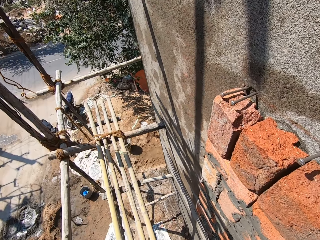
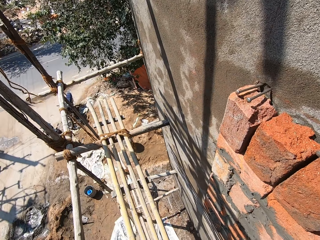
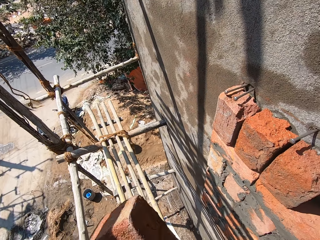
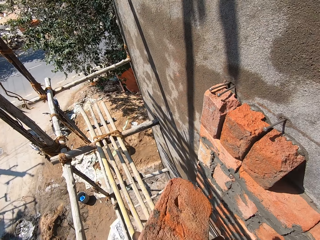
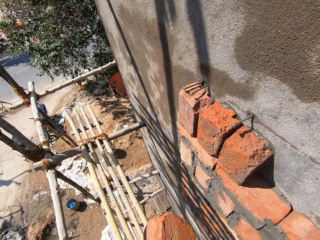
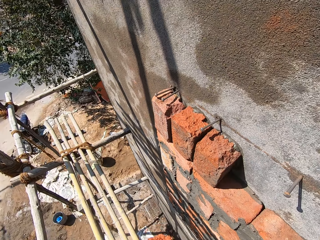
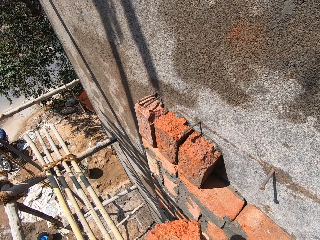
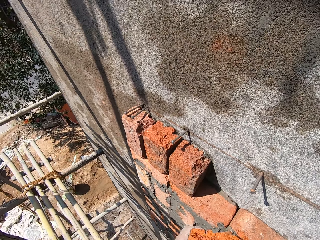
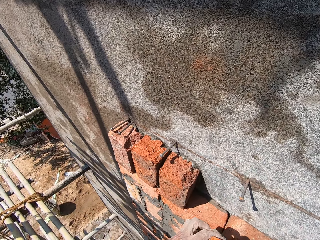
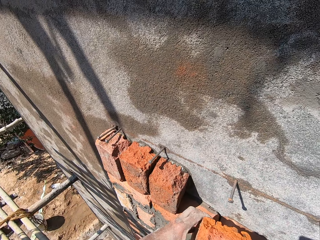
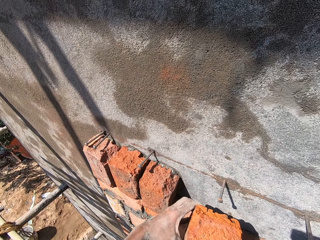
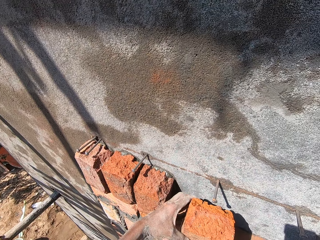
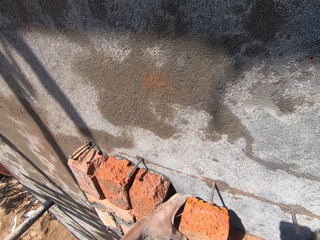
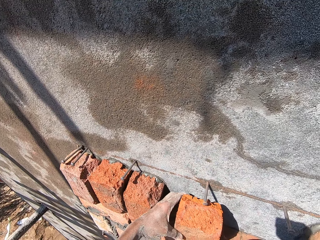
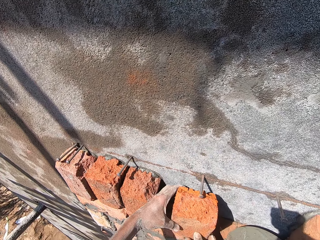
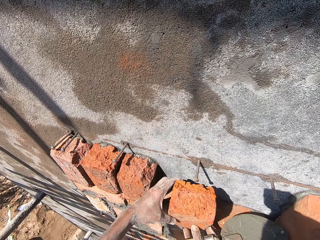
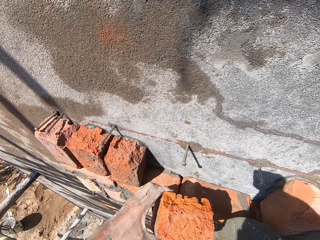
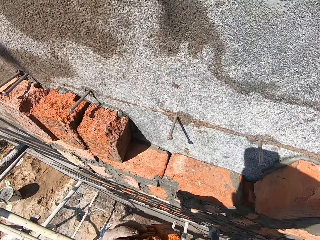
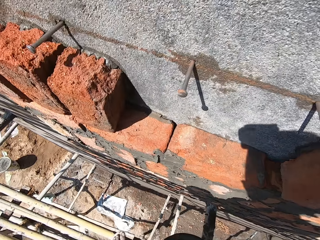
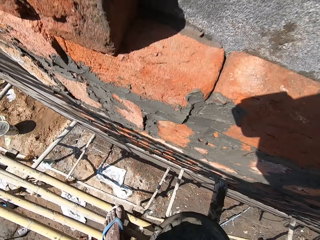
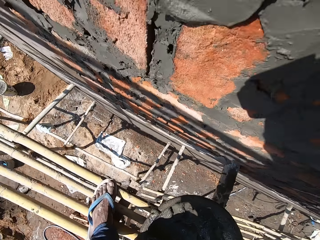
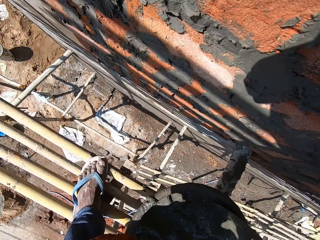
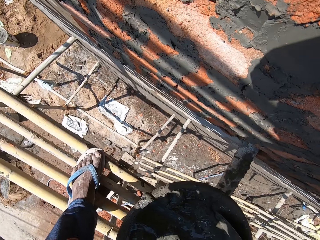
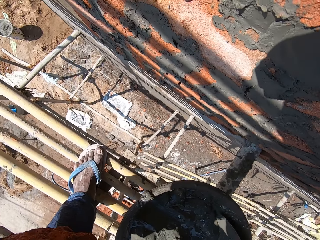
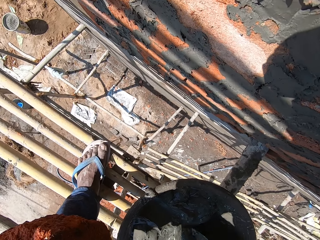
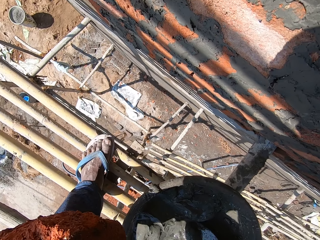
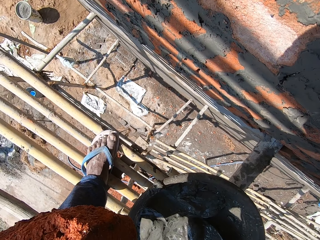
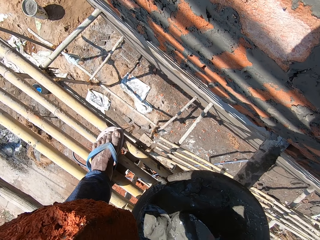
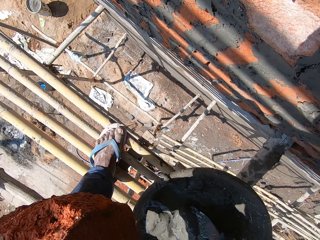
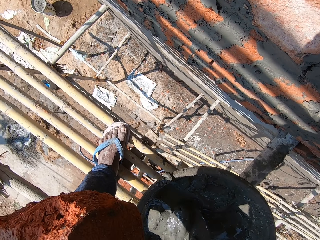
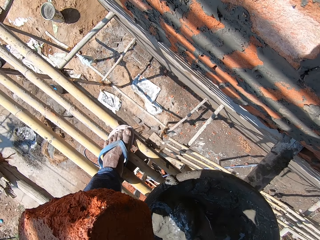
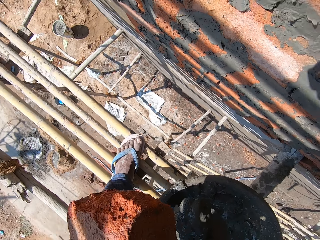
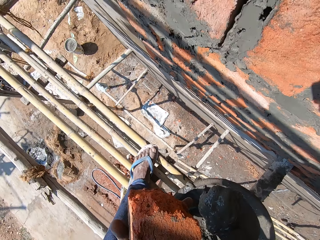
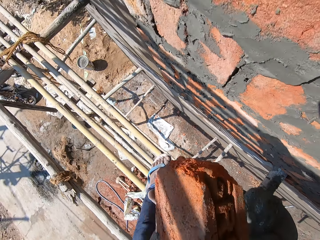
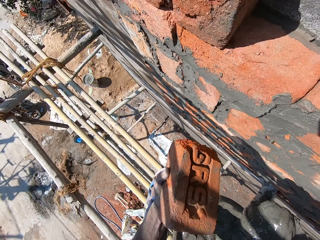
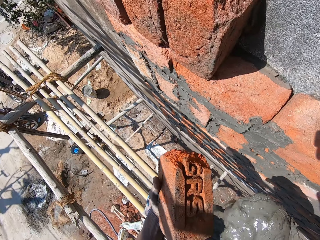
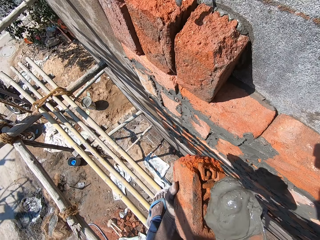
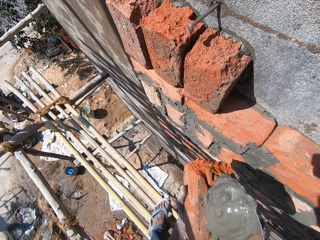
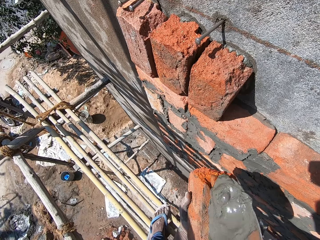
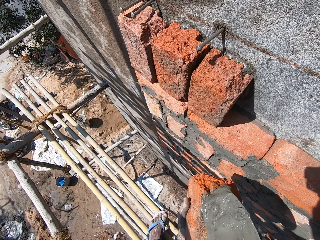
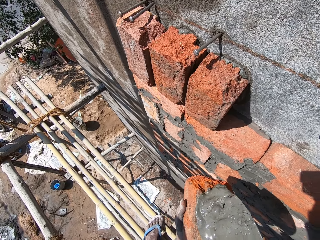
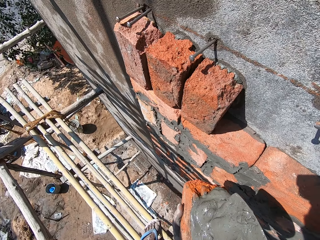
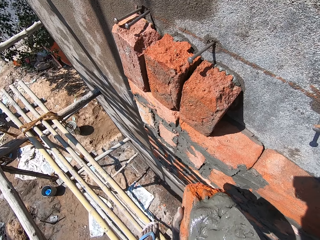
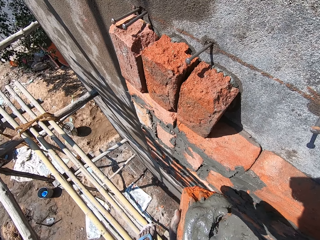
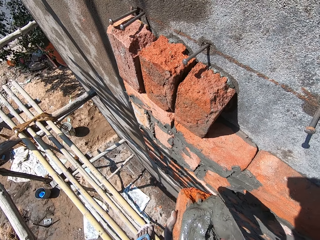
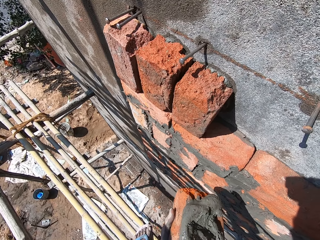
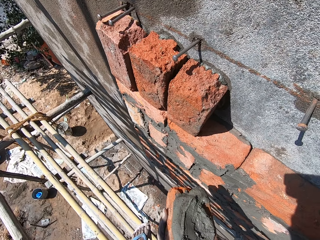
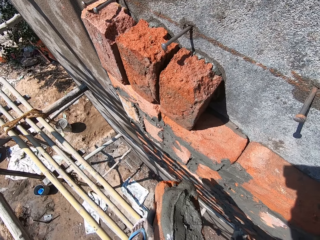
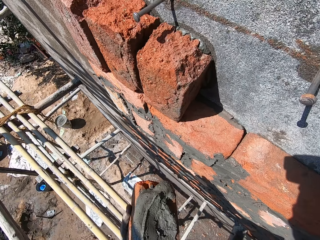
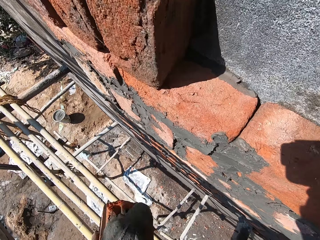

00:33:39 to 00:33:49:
The camera wearer turns a brick on the hand. He holds the brick with both hands. He puts the brick on the wall. He picks mortar from the cement pan with the hand trowel in his right hand. He places the mortar on the brick in his left hand with the hand trowel in his right hand.

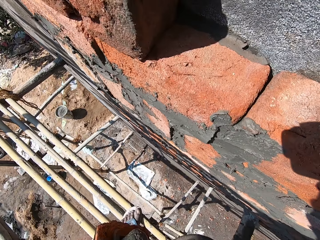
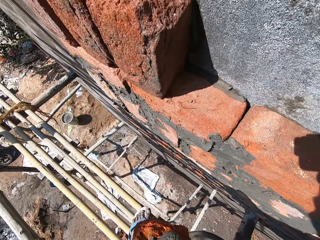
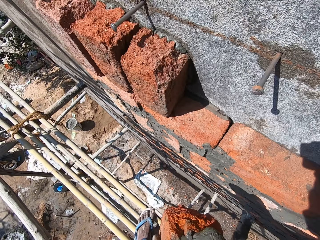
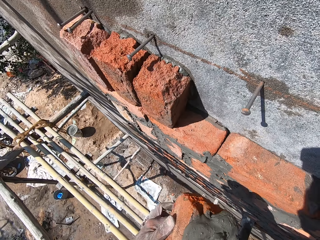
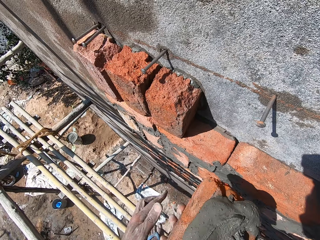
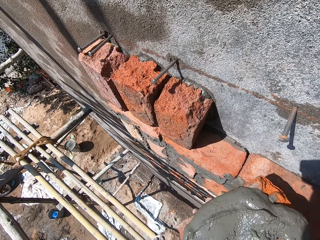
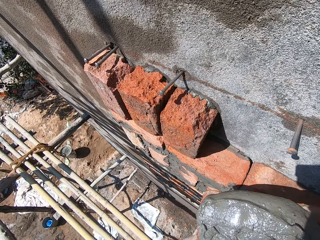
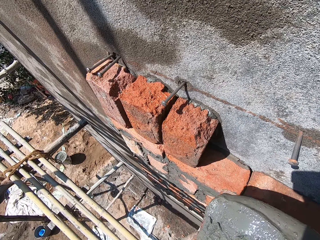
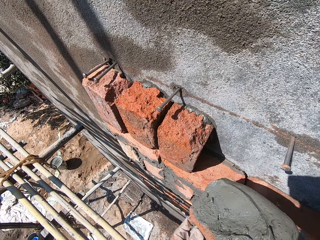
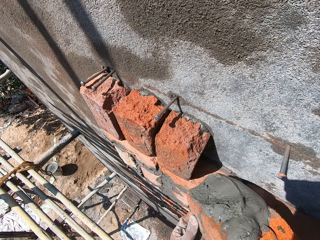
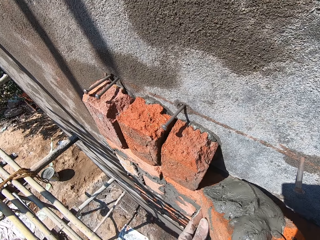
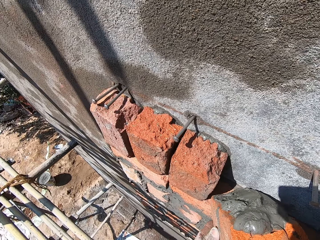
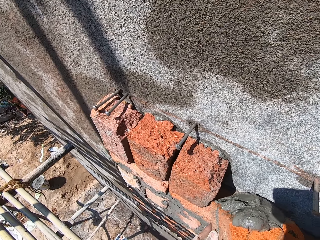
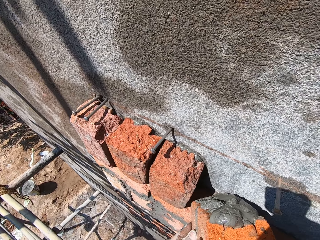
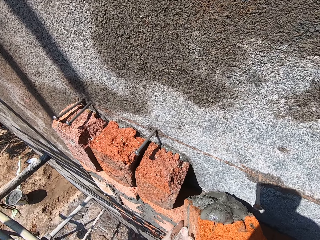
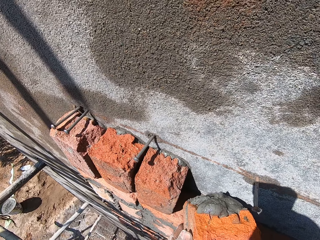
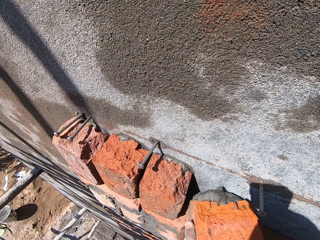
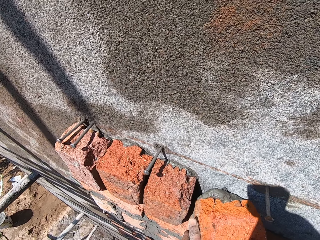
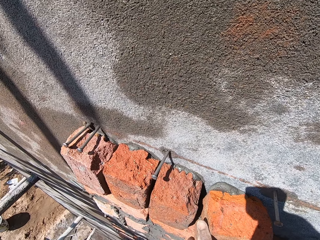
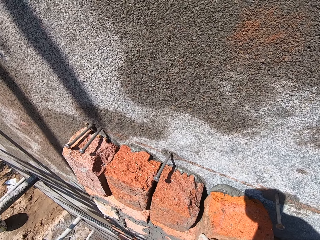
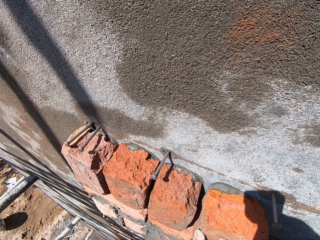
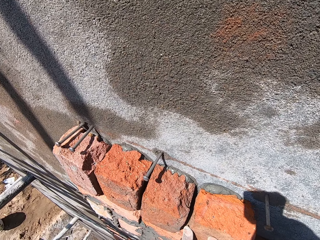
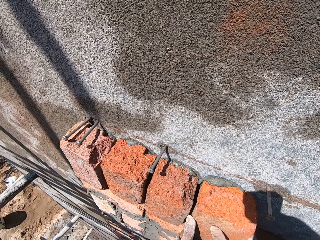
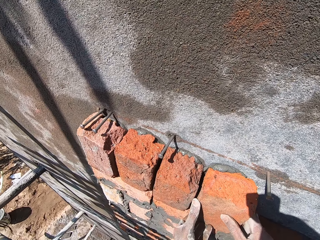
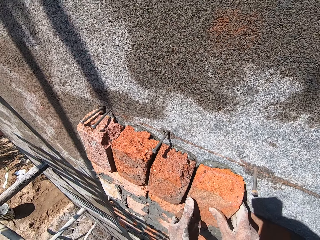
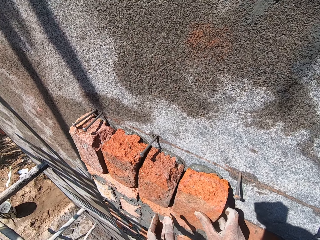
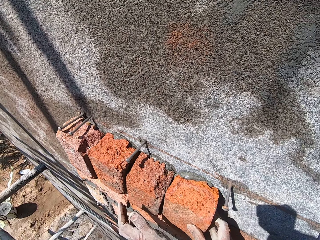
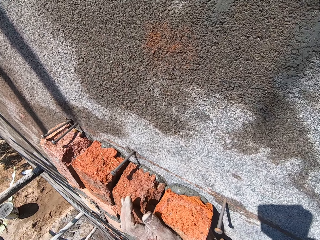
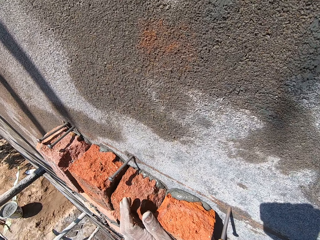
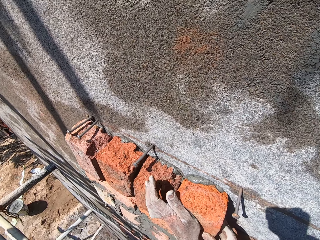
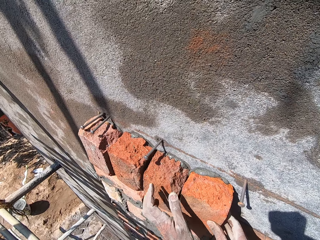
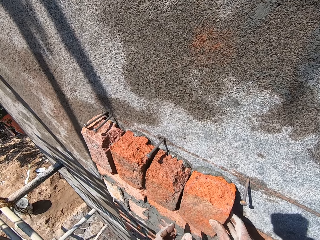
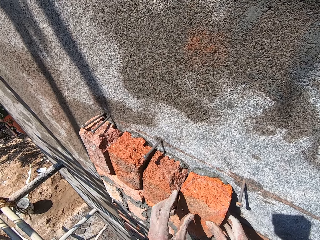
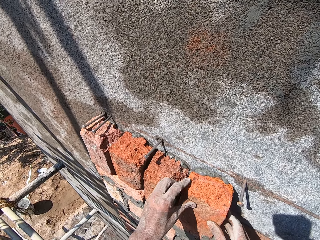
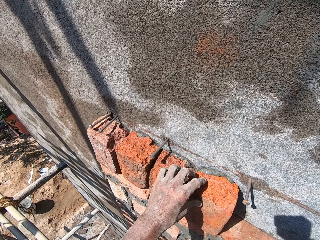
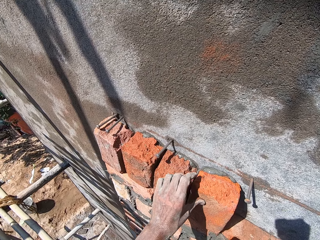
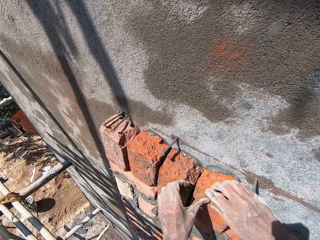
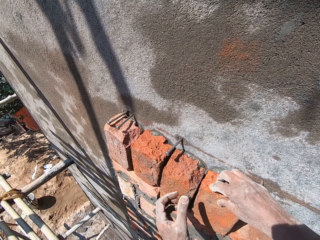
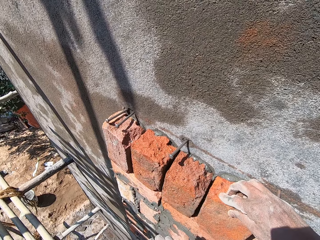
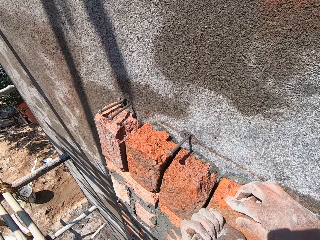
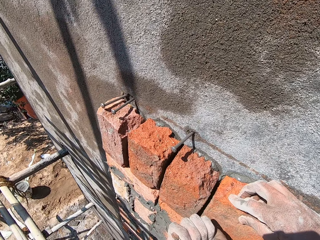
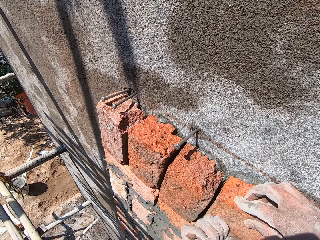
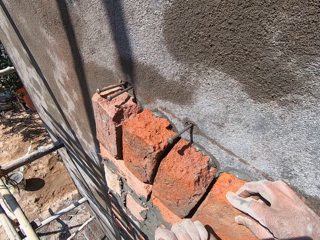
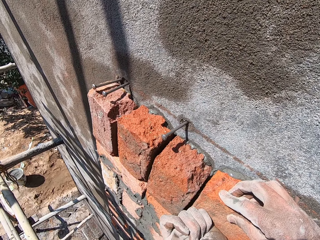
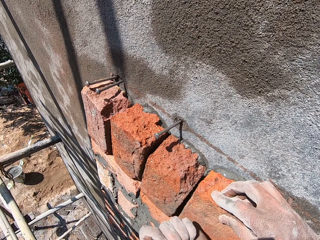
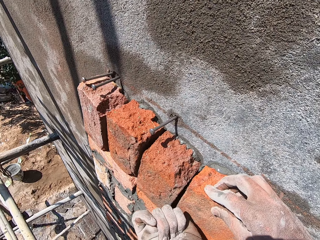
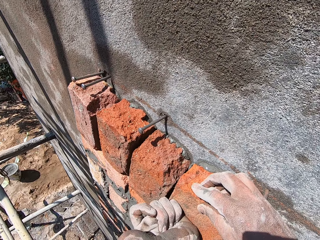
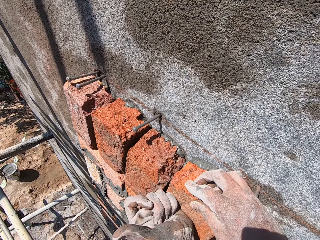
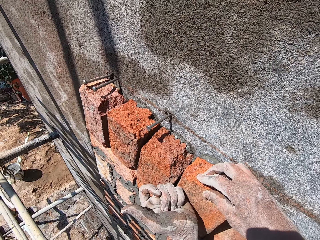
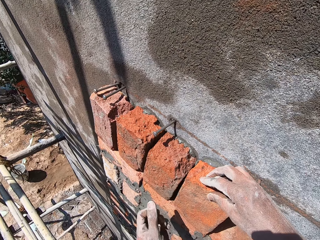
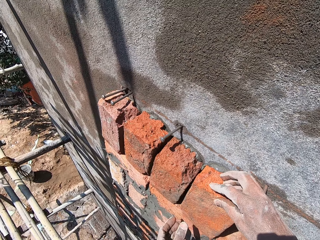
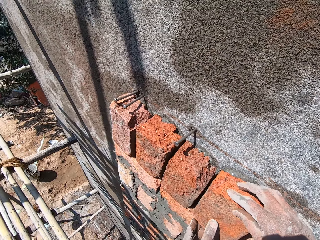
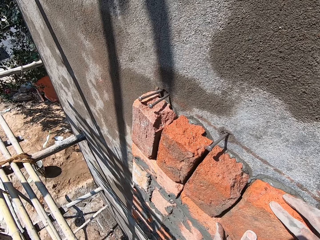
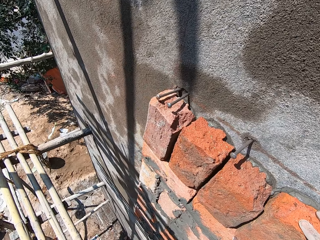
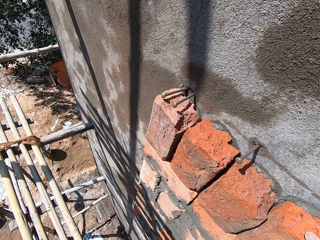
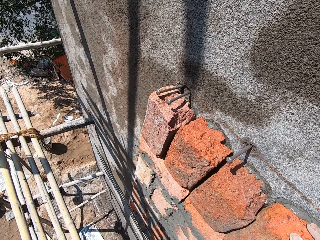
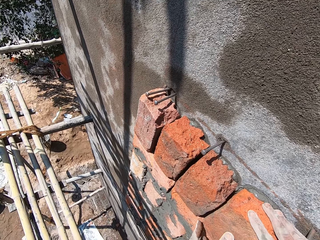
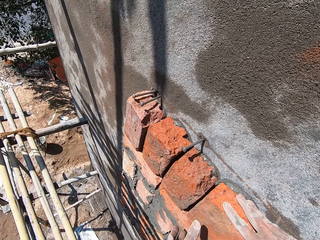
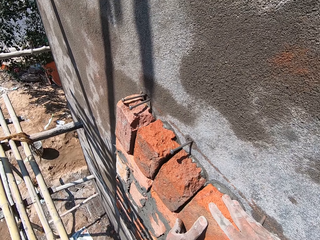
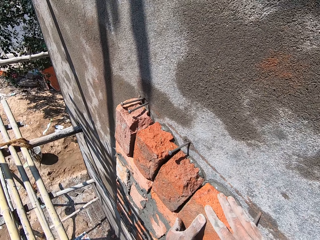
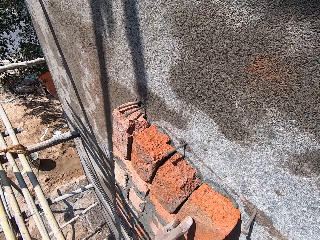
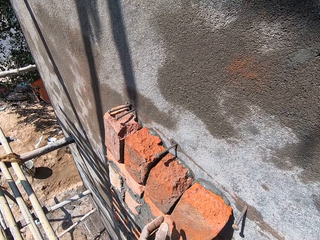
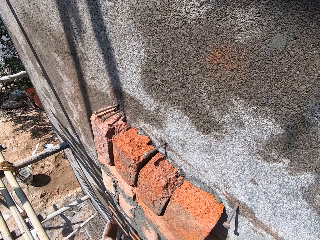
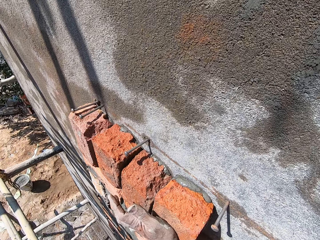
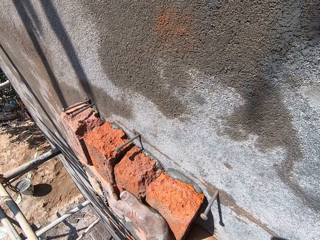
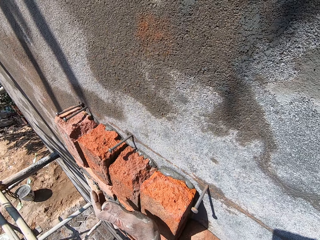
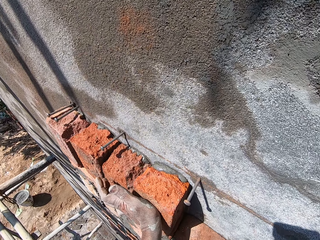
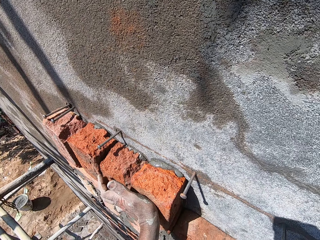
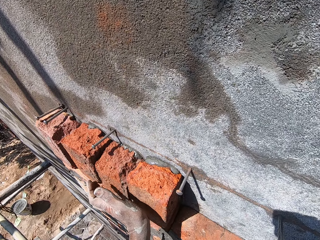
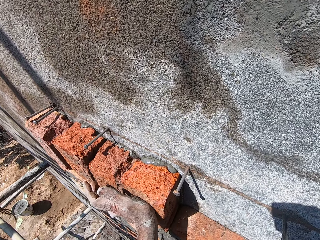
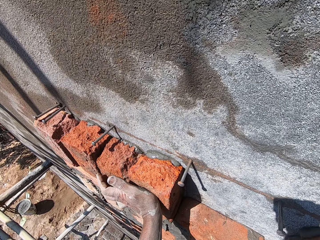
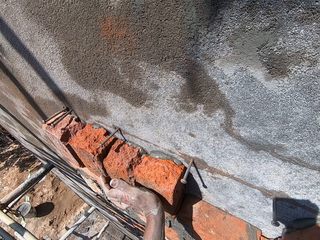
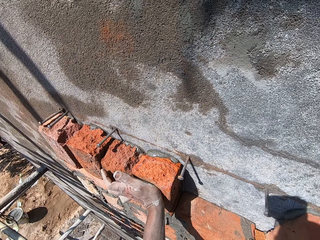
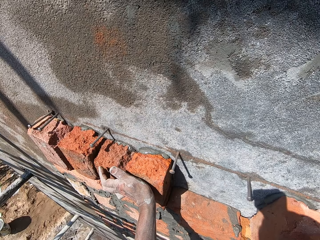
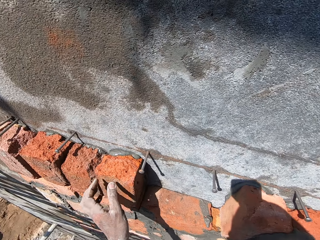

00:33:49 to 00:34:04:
The camera wearer passes the brick to his right hand from his left hand. He places the brick on the wall with both hands. He hits the brick on the wall with his left hand. He hits the brick on the wall with his left hand again.
